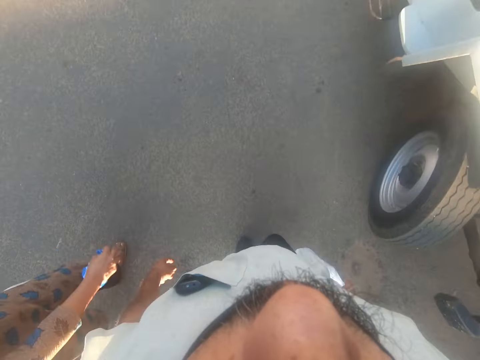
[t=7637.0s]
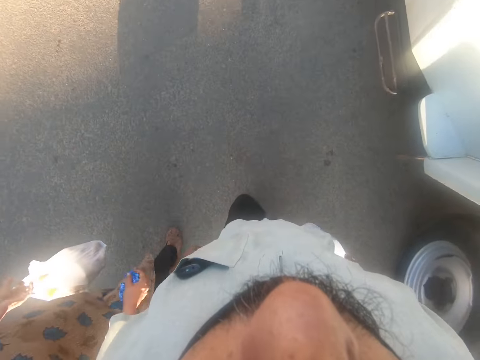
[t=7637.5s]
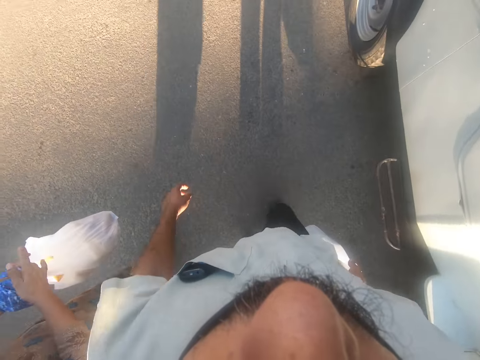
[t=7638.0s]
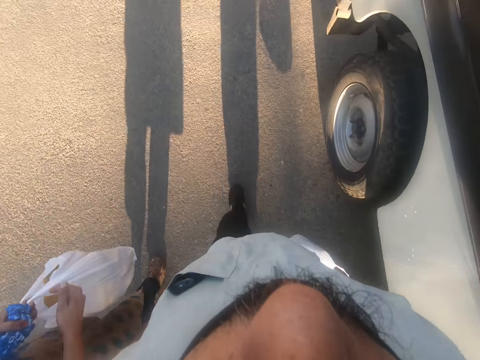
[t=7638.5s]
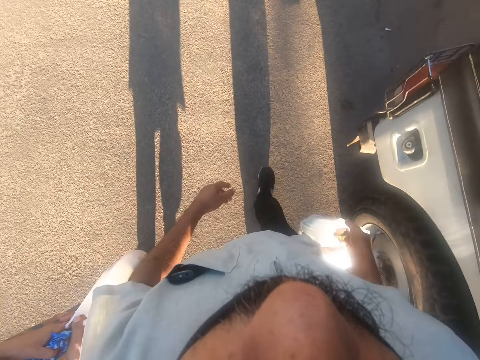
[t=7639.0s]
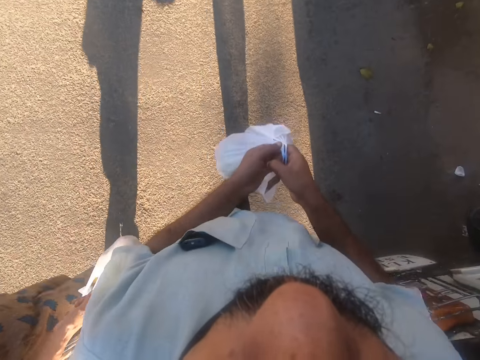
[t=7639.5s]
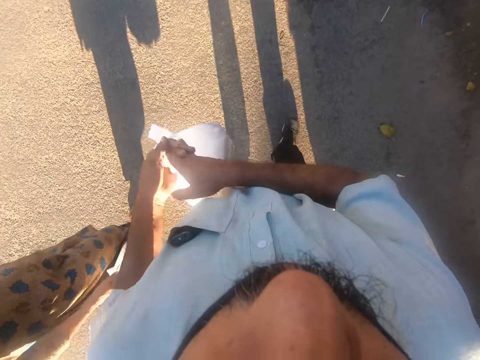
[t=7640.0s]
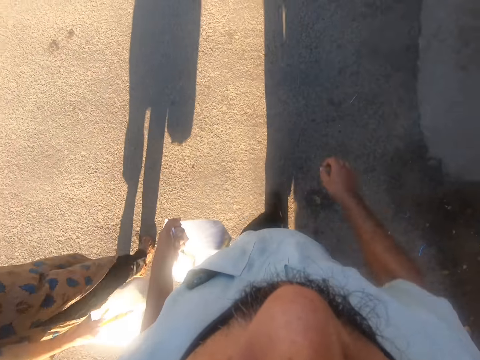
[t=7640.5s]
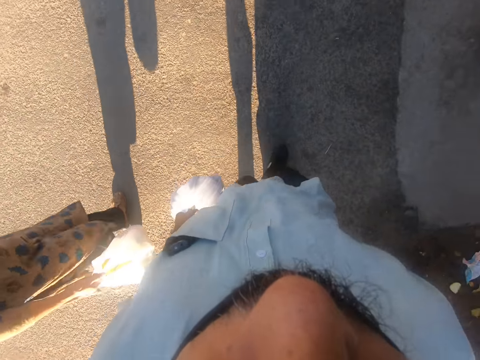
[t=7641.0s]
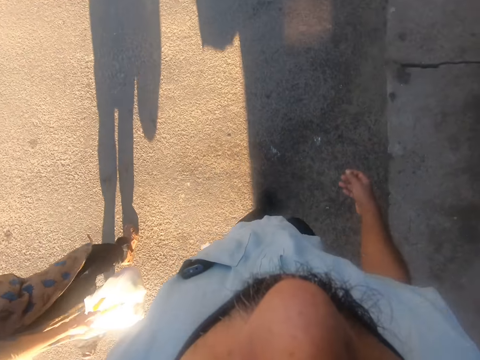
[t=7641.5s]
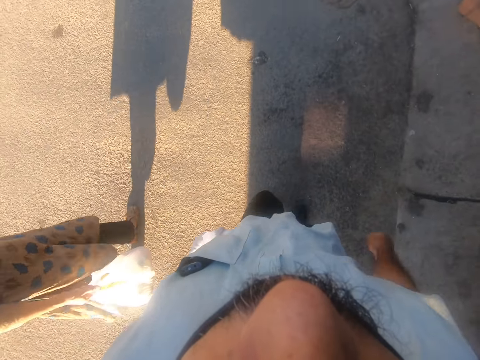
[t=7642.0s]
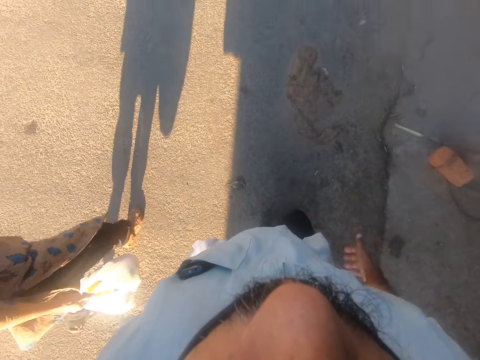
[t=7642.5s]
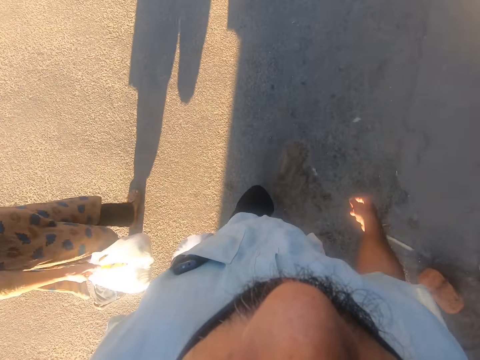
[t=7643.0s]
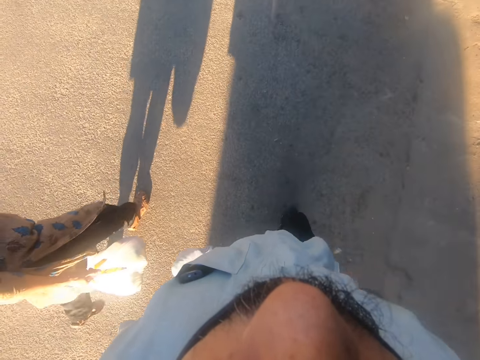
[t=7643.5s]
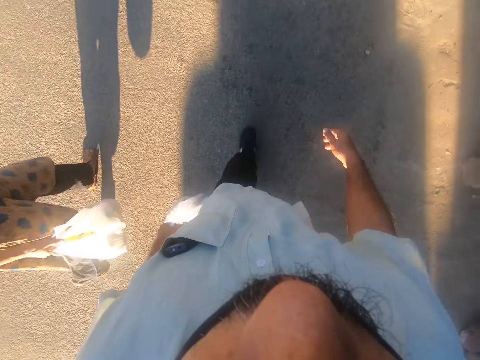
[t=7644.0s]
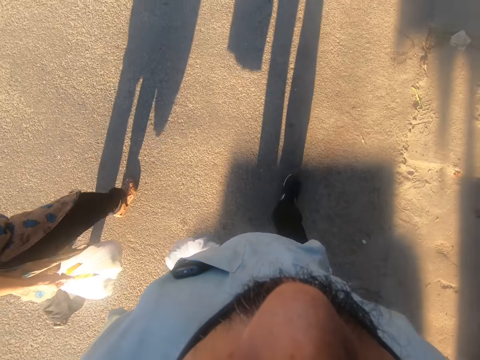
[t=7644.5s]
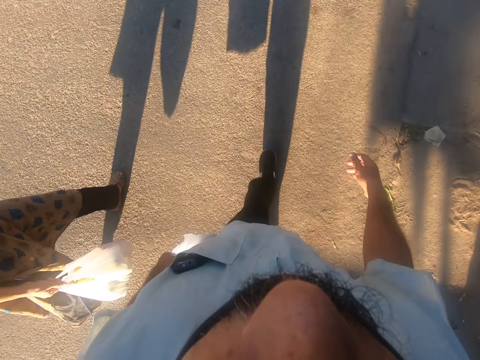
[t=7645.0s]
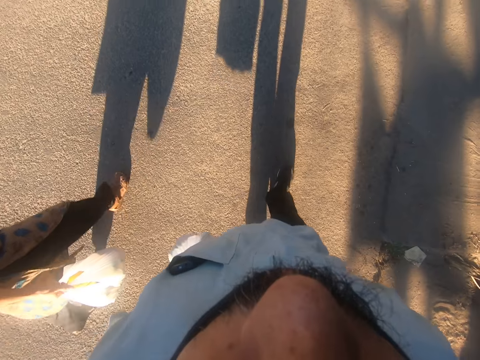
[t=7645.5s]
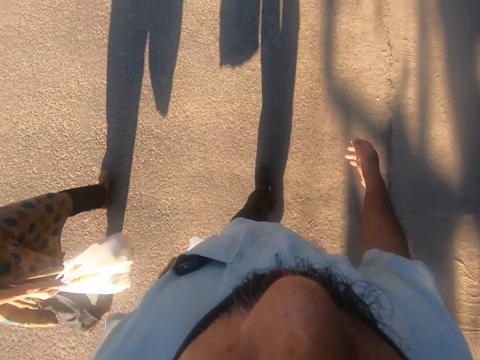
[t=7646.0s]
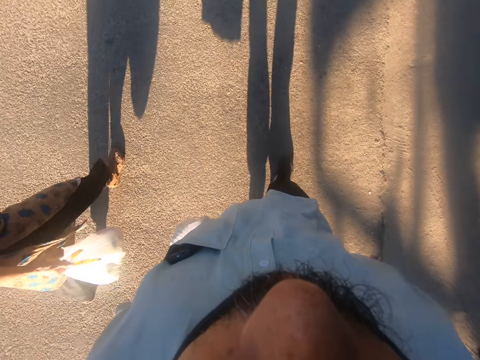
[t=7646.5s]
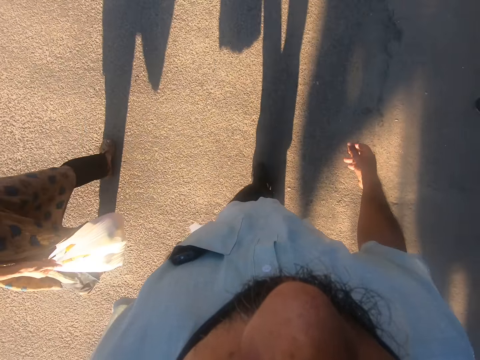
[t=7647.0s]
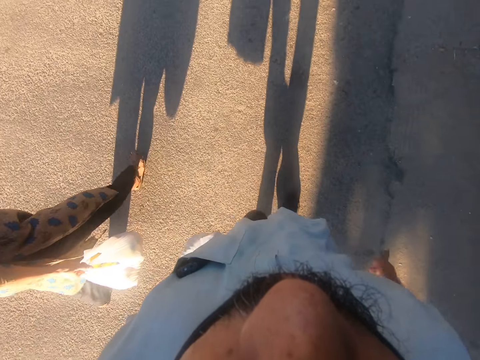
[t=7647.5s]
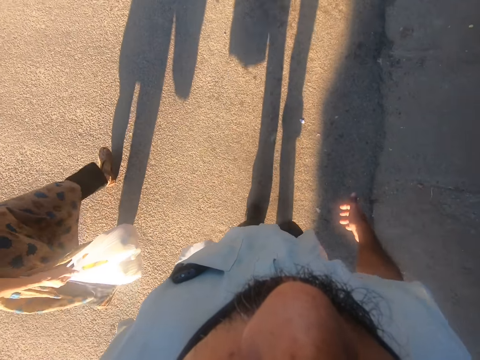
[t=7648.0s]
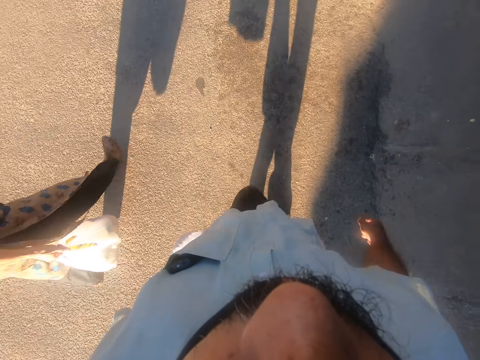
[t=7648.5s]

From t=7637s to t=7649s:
A woman switches a polythene bag from her left hand to the right hand. The woman walks forward. The camera wearer passes the nylon in his right hand to his left hand while walking. He walks forward.

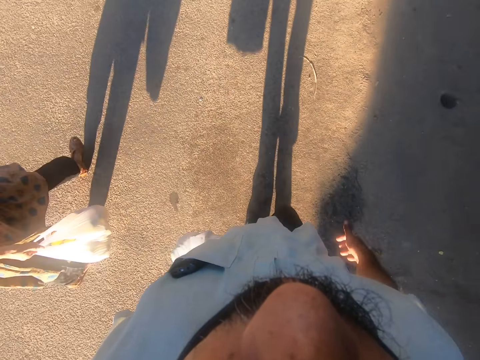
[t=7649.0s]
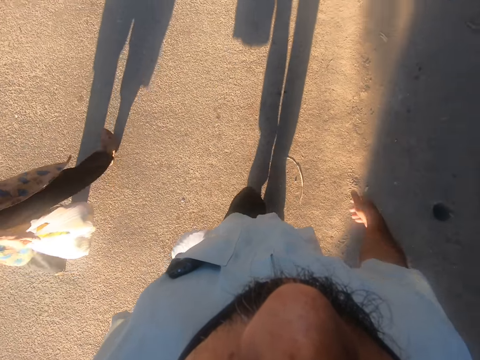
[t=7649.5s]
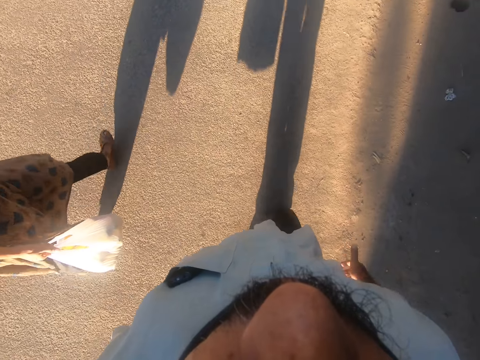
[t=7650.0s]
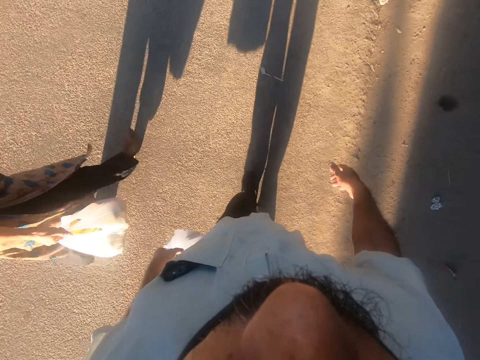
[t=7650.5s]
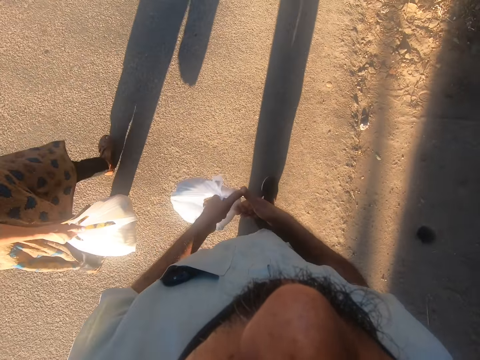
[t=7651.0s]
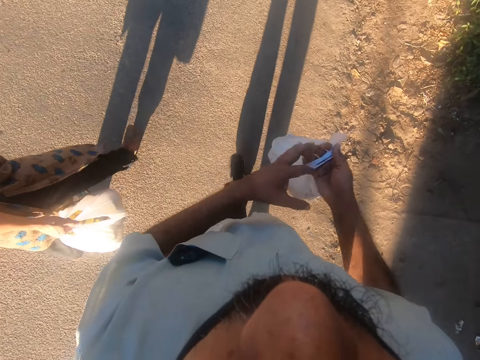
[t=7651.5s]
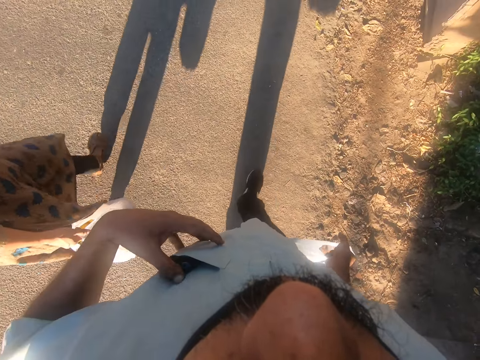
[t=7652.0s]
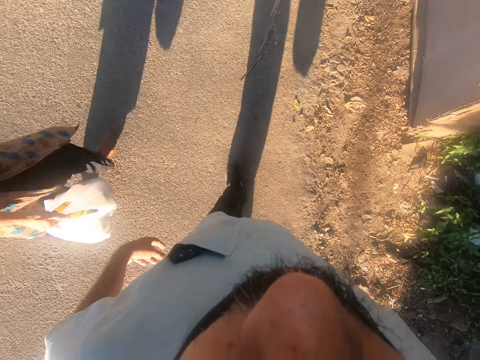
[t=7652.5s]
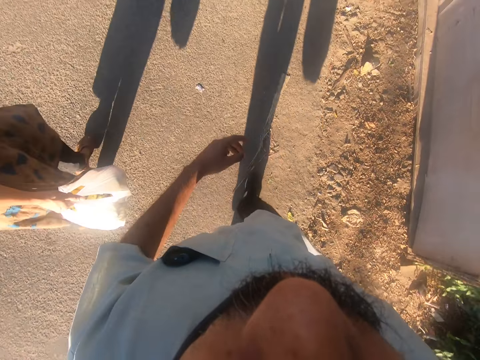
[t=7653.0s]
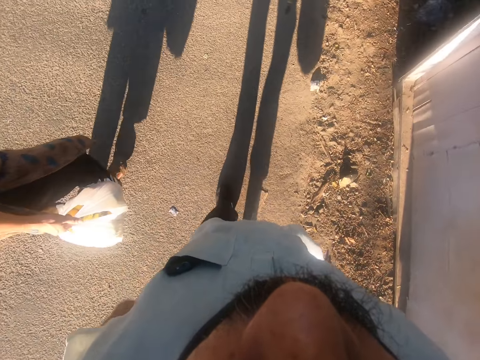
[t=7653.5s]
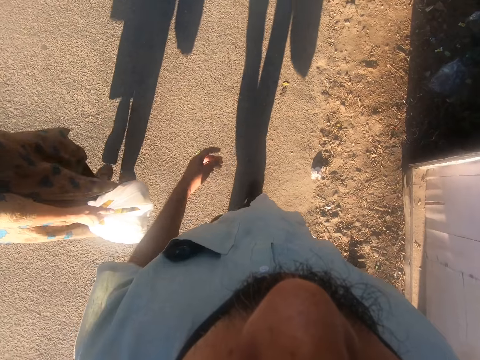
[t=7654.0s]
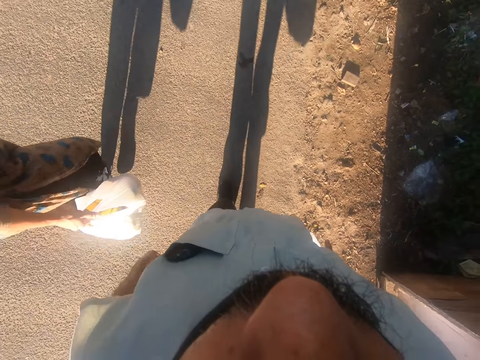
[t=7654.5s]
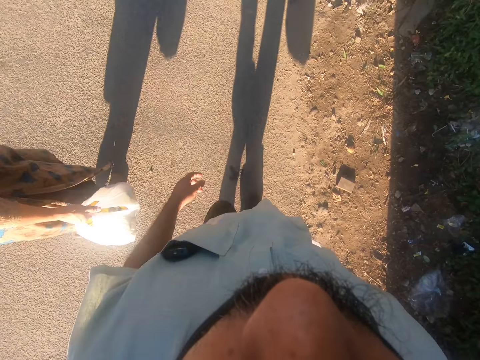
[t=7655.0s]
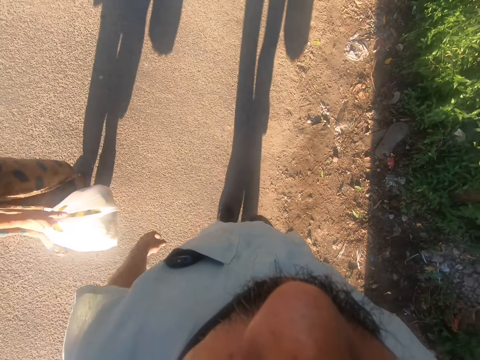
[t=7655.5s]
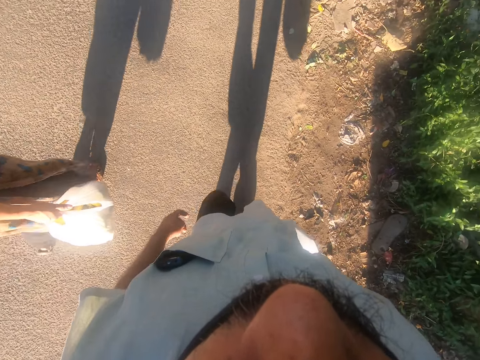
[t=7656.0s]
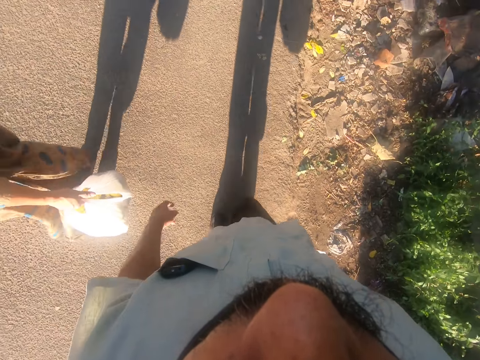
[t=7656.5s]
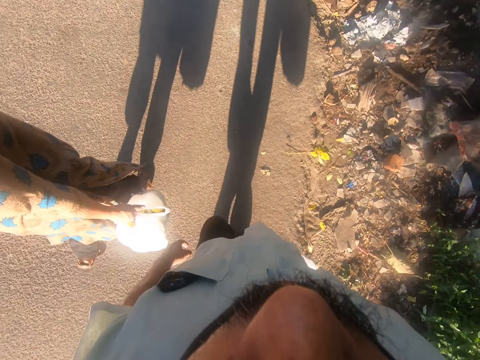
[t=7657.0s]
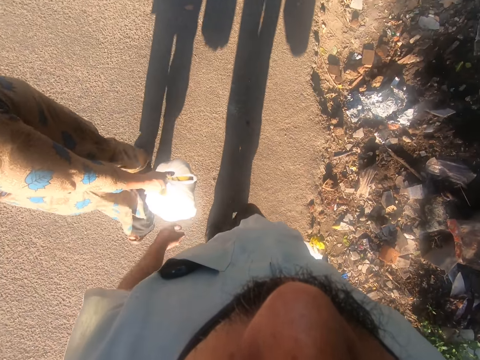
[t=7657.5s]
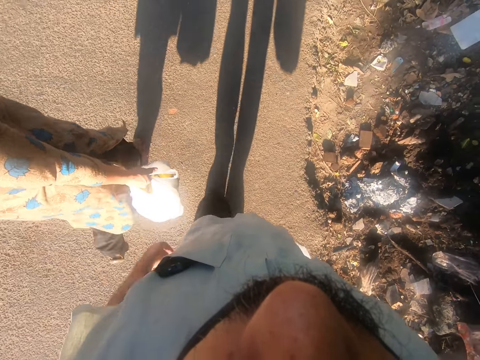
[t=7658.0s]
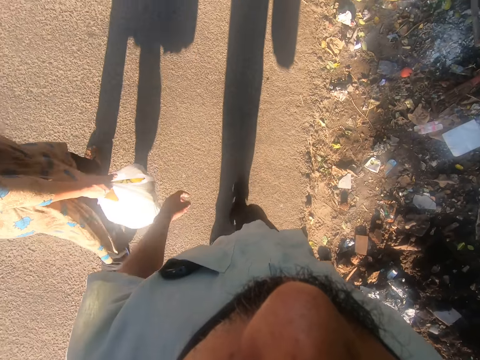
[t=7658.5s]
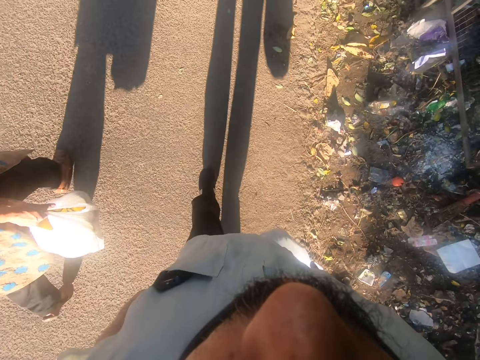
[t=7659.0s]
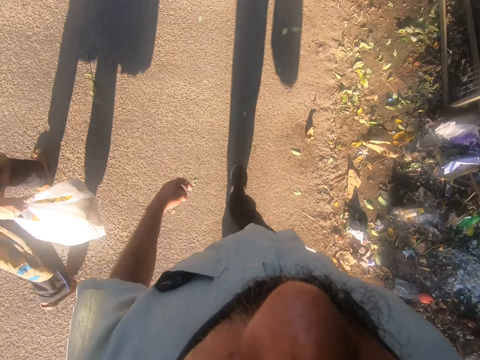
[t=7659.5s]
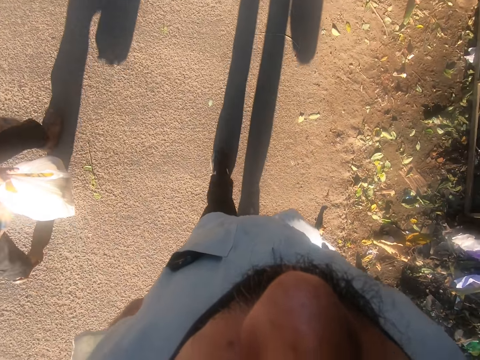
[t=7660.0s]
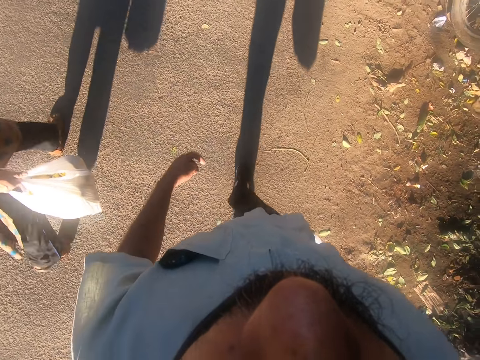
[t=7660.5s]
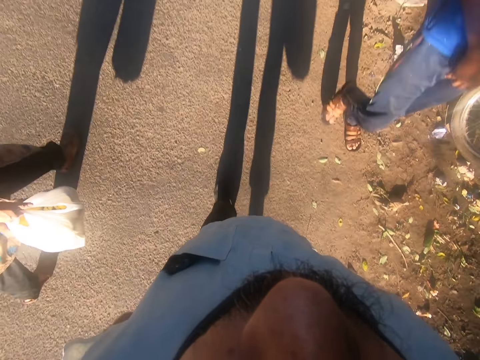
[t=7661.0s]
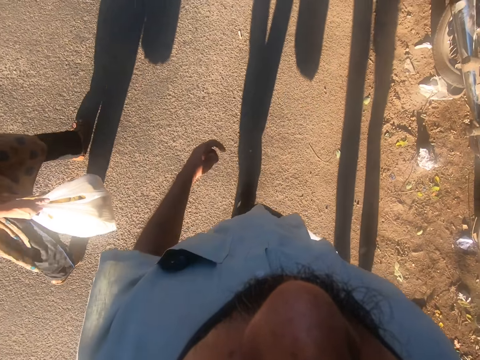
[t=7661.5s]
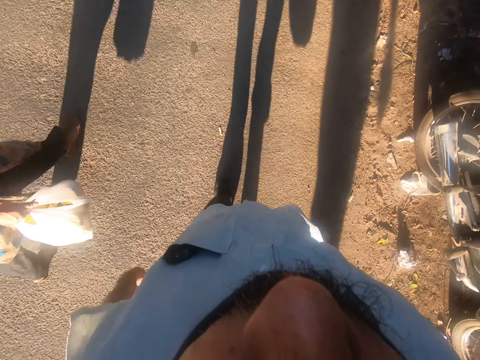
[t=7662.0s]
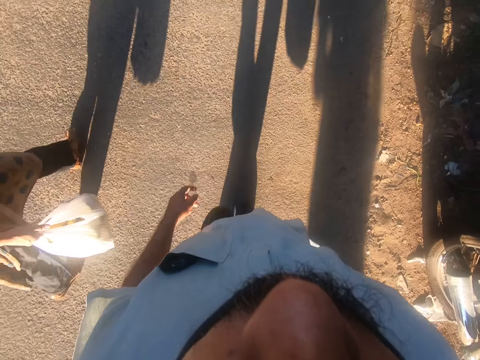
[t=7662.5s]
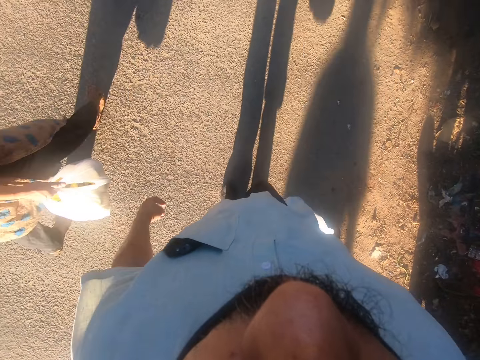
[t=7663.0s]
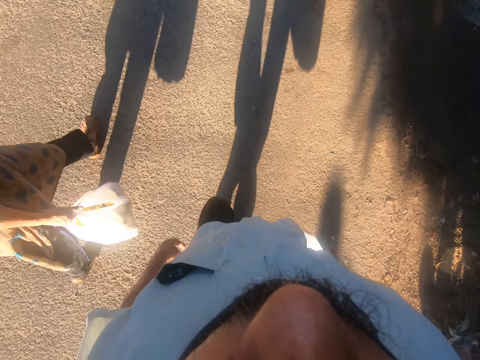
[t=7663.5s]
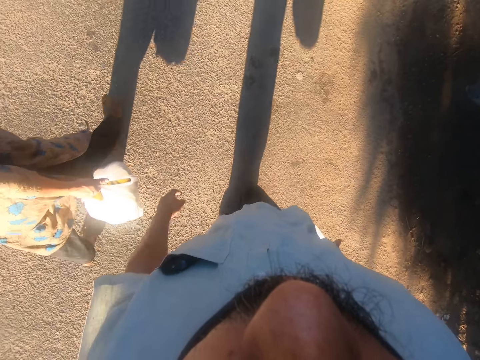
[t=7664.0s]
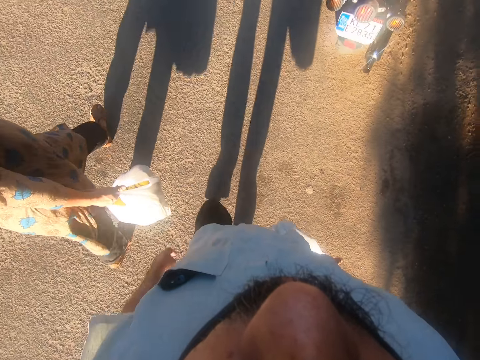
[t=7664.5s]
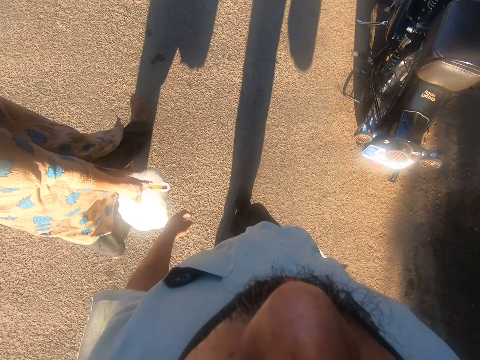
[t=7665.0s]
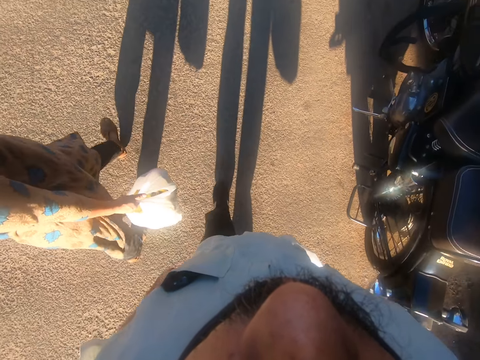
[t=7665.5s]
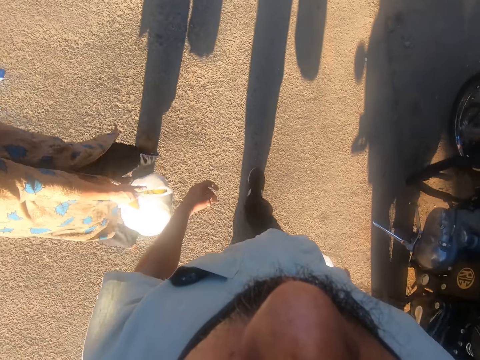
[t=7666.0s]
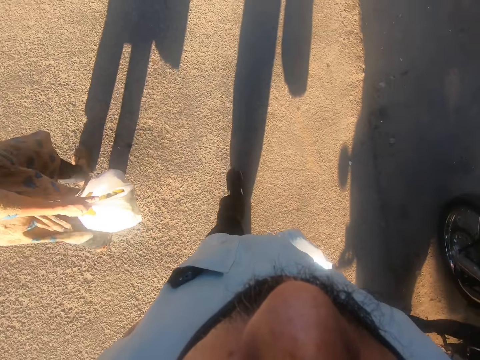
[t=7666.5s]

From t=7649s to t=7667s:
The camera wearer passes the nylon in his left hand to his right hand while walking. He touches a phone in his pocket. He walks forward. A man walks past the camera wearer.
